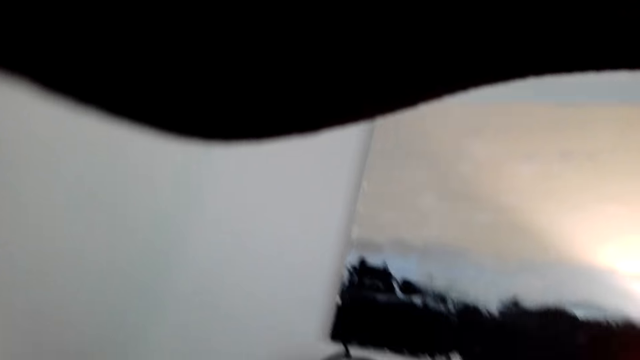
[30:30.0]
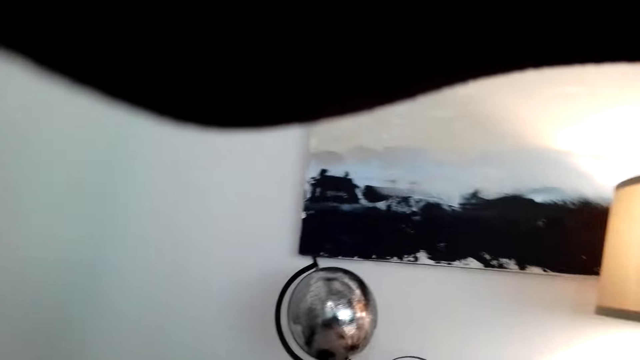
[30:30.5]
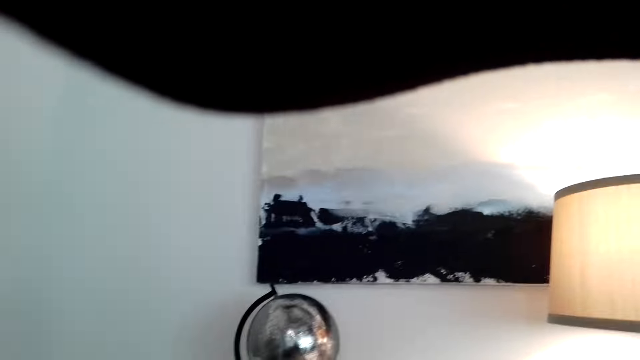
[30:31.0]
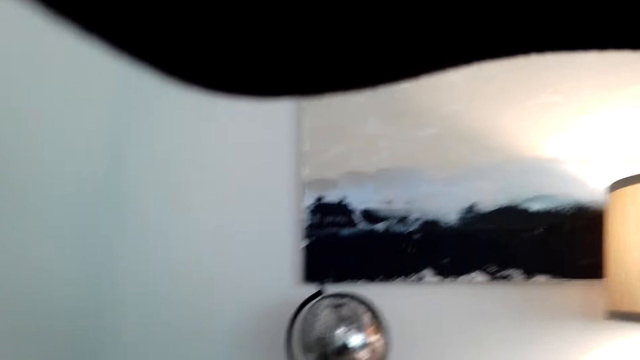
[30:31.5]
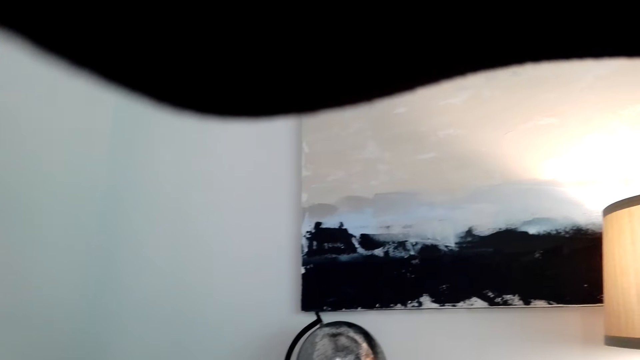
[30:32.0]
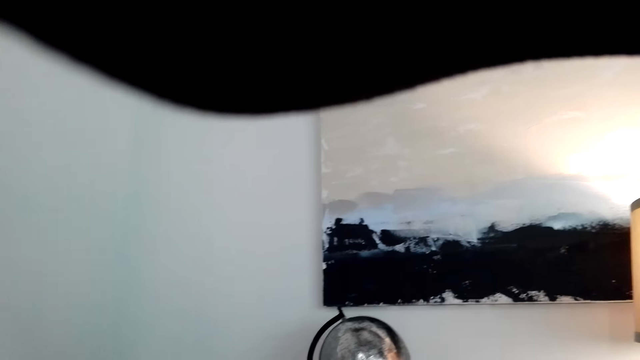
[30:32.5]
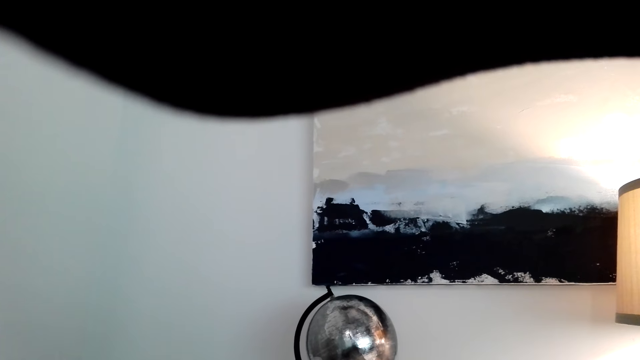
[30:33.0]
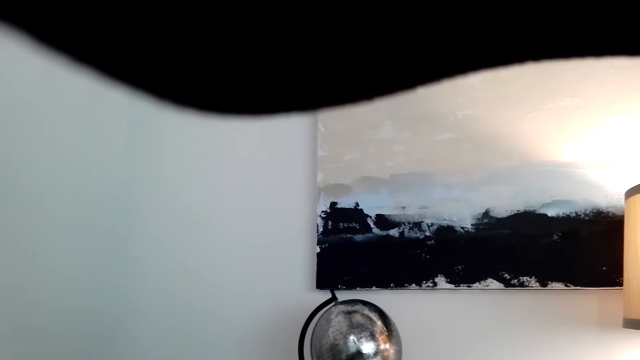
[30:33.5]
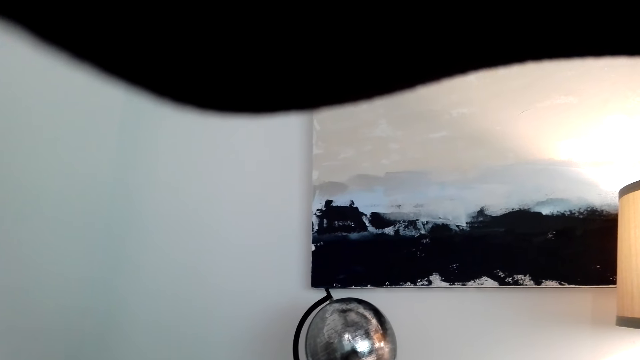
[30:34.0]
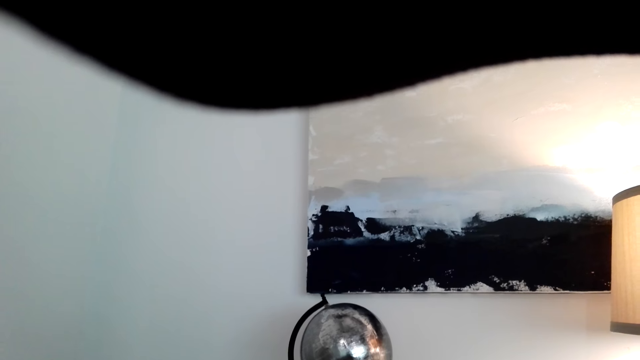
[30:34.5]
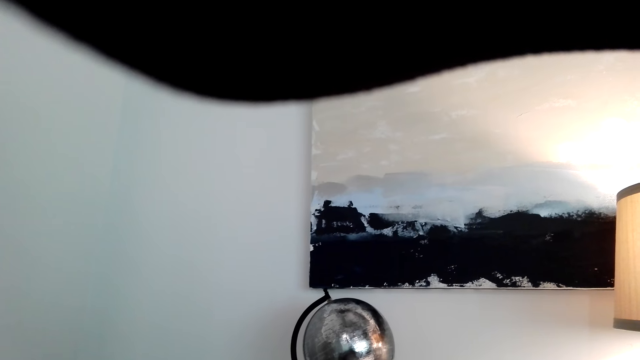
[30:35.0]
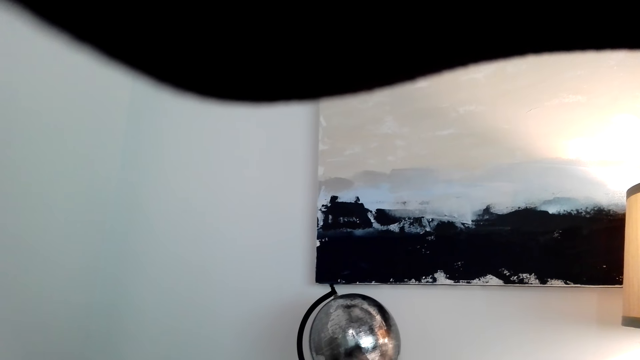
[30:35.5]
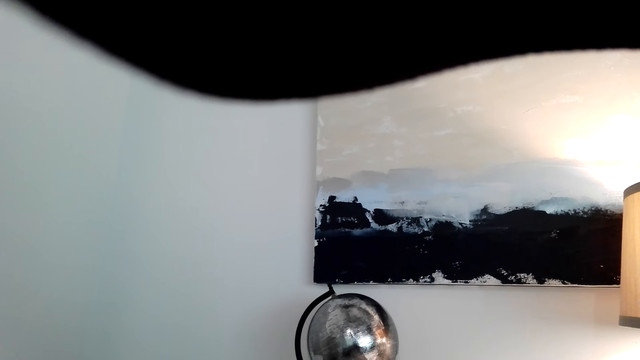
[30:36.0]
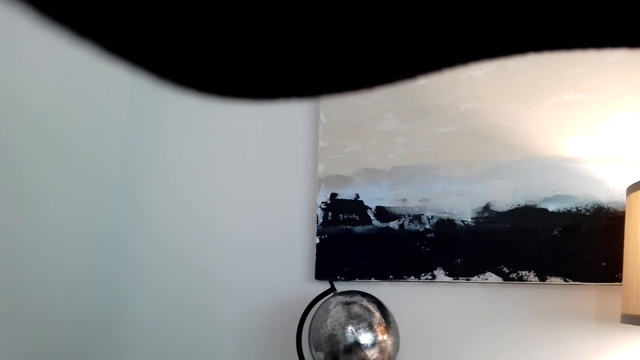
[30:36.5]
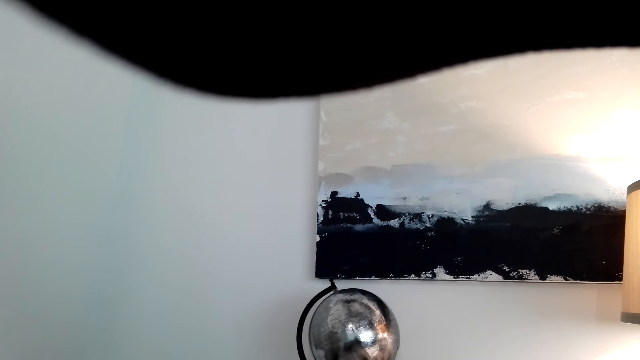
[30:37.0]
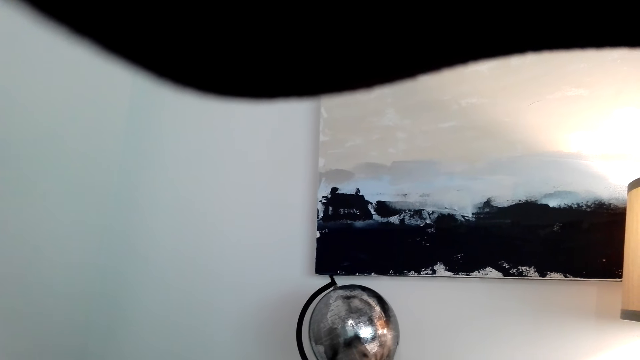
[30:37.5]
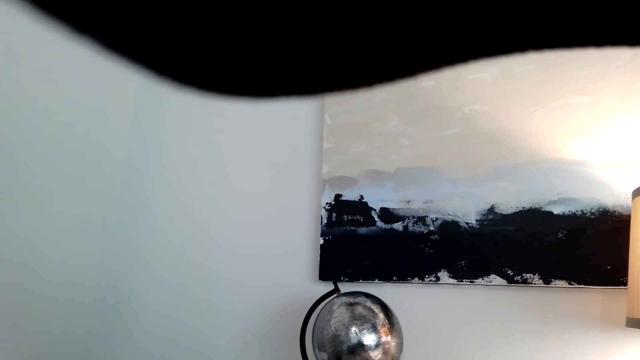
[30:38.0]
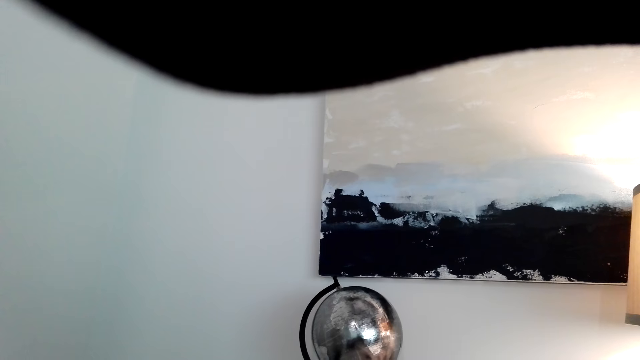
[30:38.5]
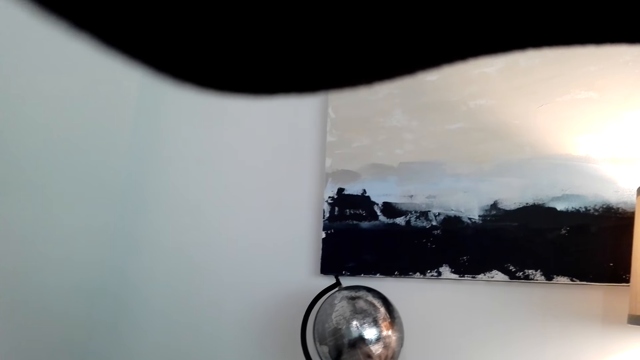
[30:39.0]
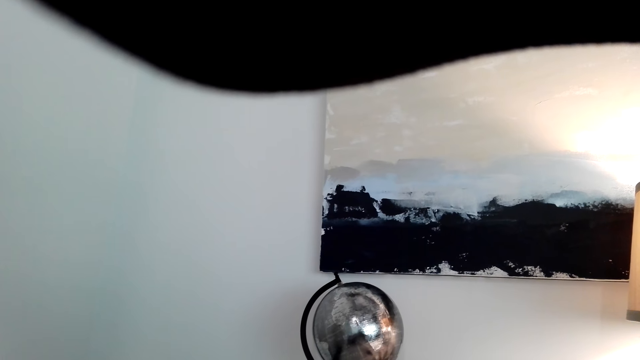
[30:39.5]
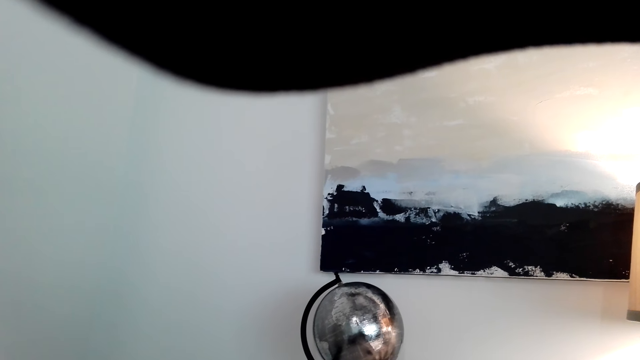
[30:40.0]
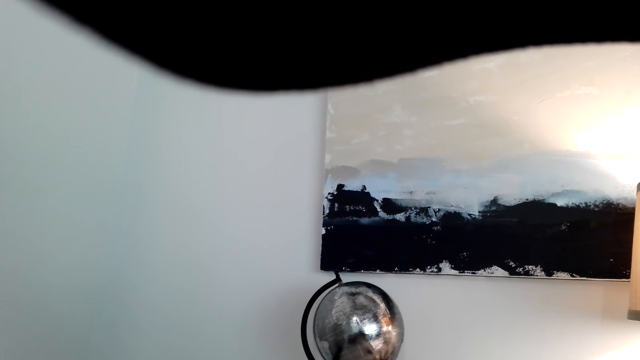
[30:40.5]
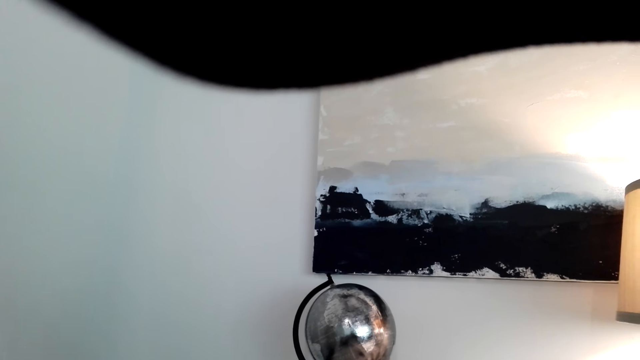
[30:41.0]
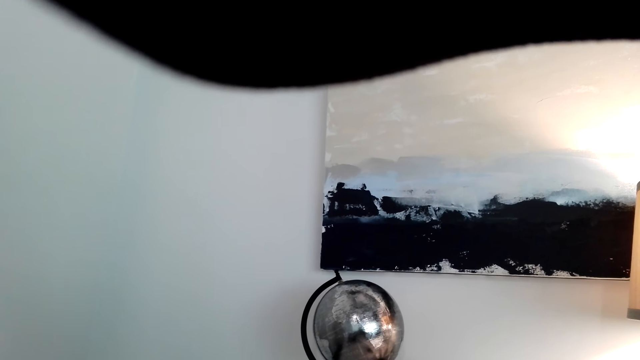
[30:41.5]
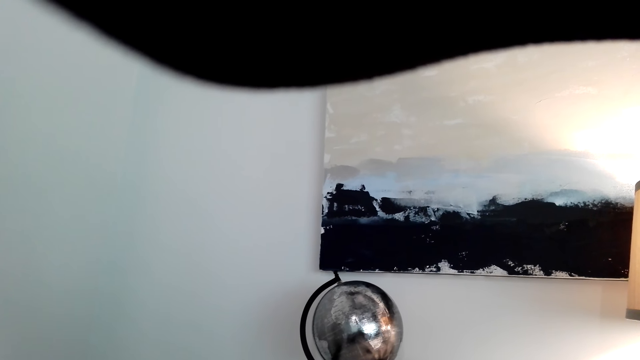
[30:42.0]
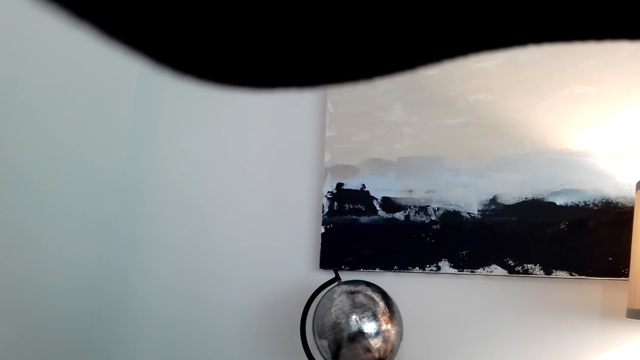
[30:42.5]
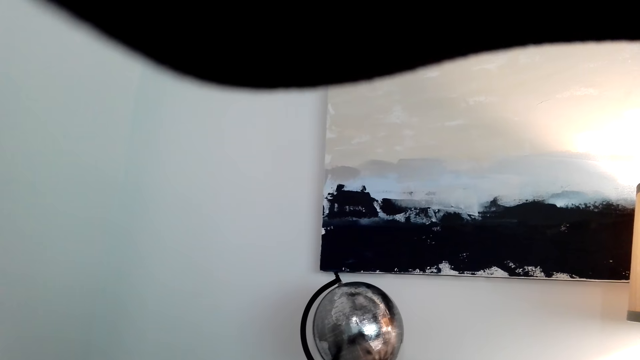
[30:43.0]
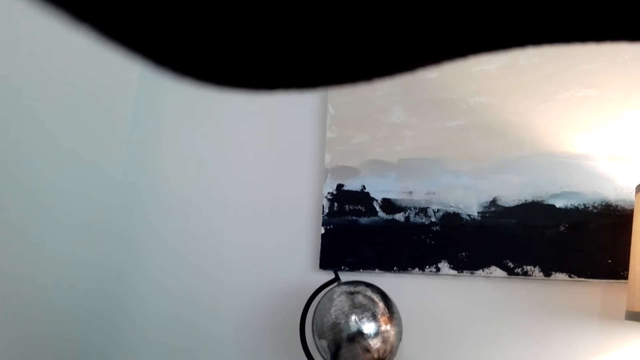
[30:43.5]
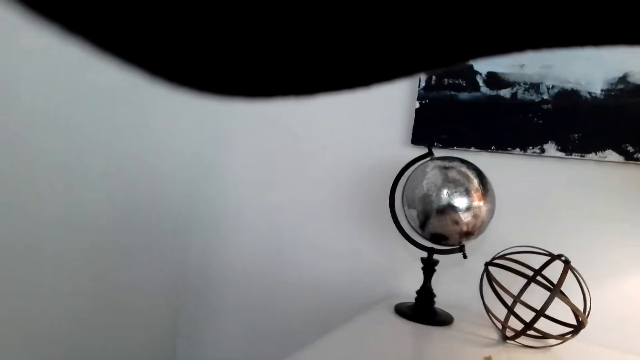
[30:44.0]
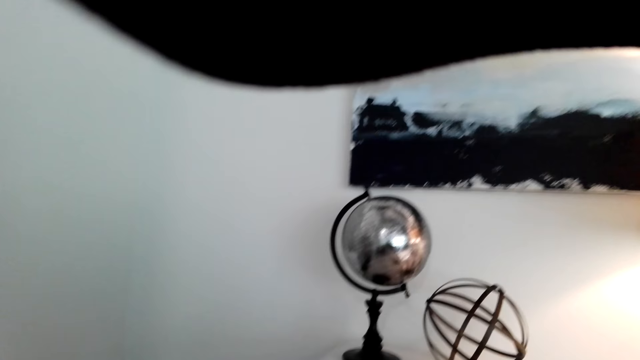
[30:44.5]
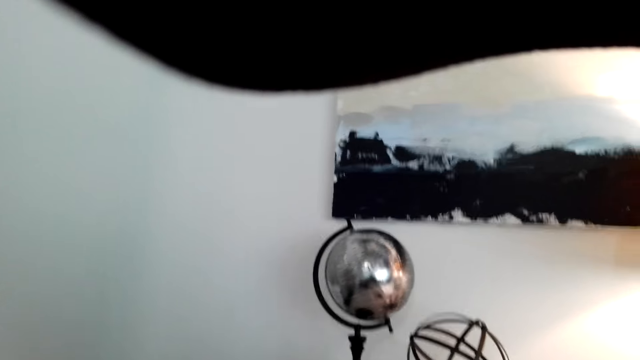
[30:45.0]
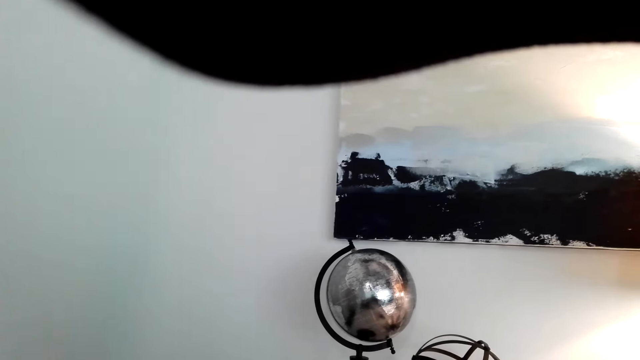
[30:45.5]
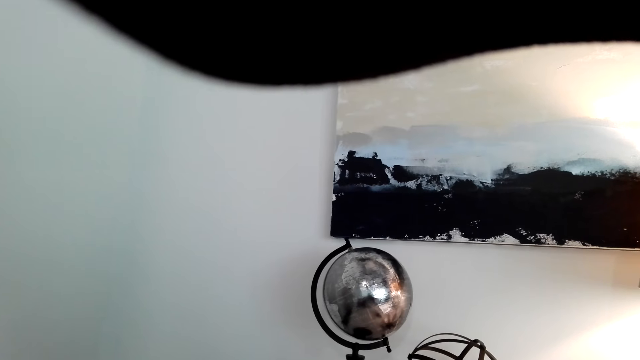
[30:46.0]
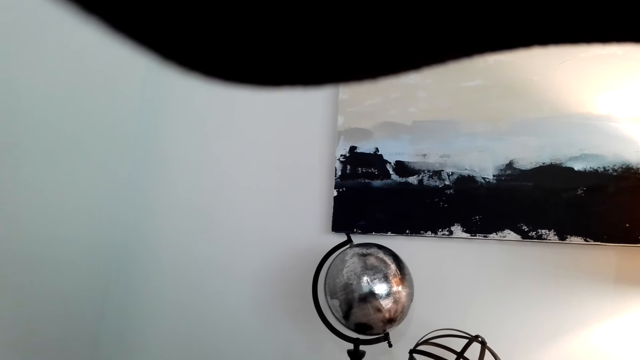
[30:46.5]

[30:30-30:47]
The camera wearer looks at the terrestrial globe. They talk over the phone.

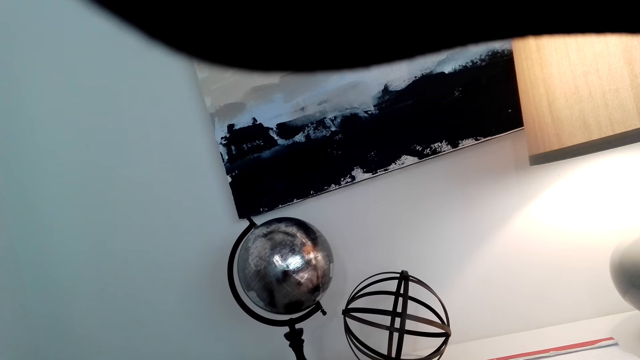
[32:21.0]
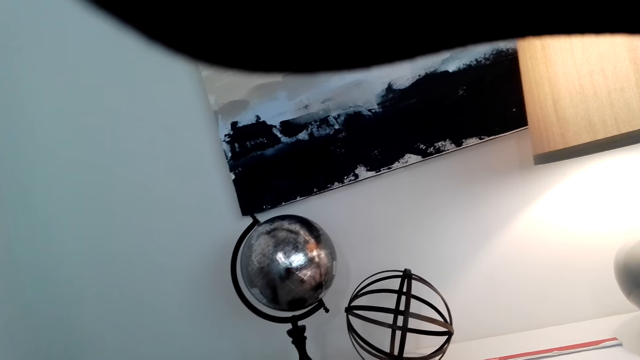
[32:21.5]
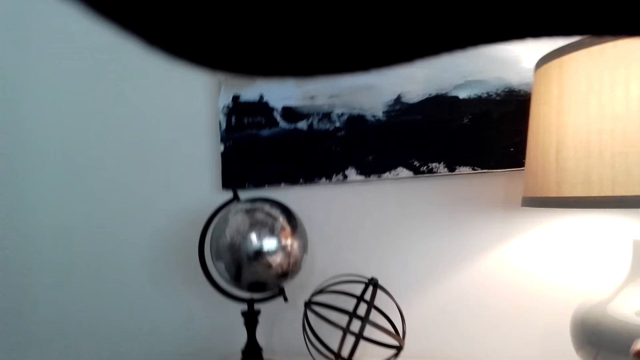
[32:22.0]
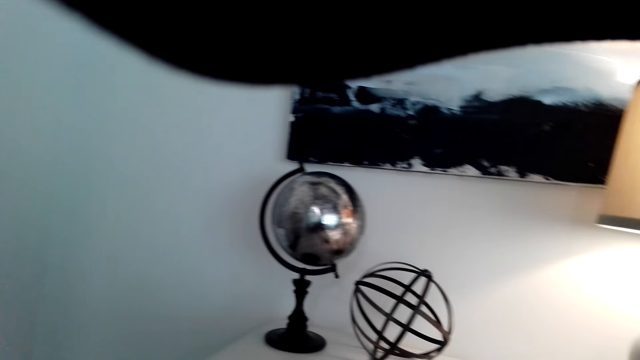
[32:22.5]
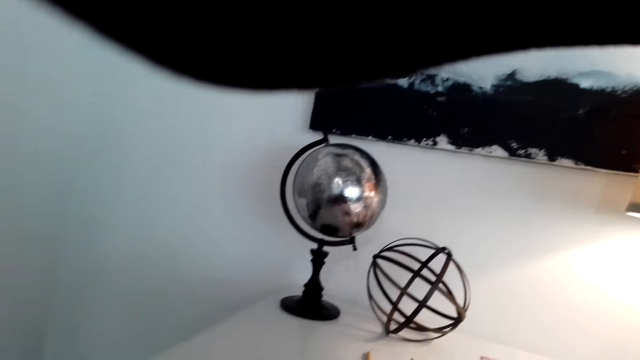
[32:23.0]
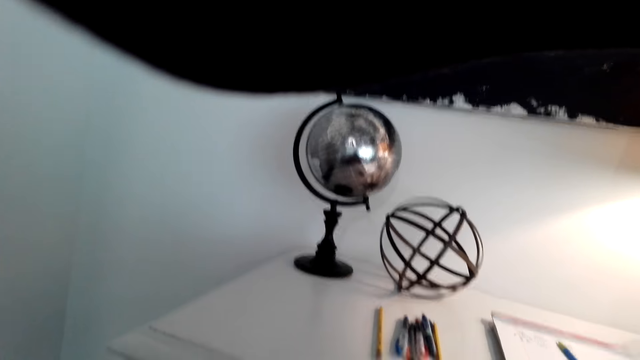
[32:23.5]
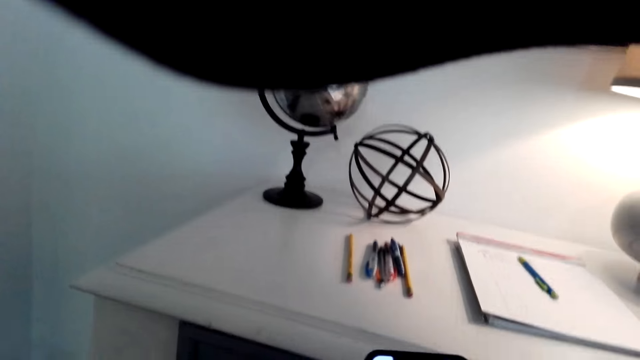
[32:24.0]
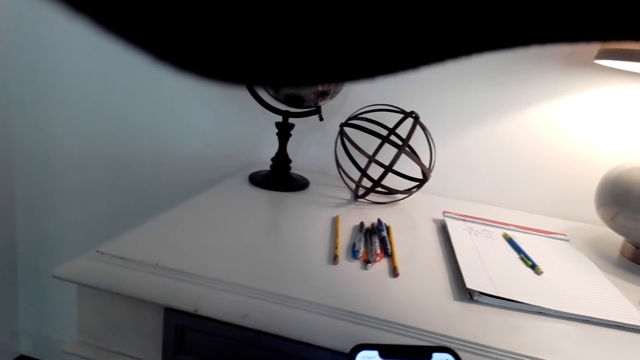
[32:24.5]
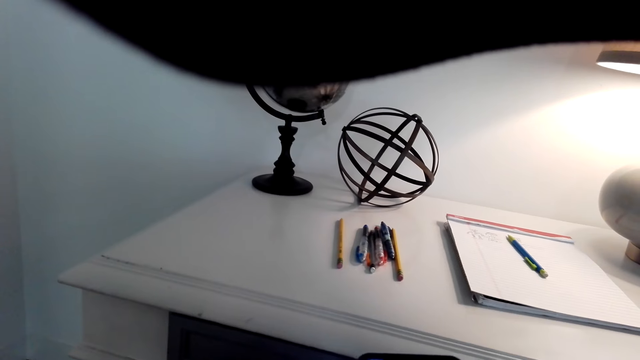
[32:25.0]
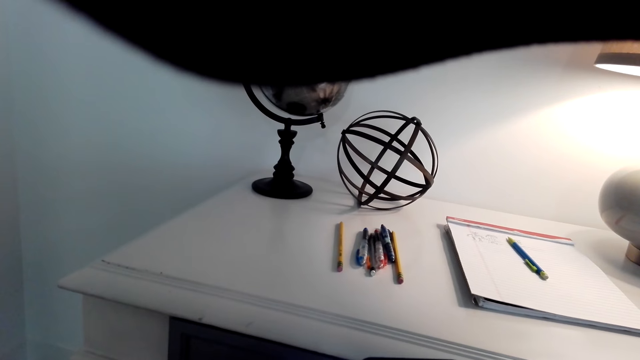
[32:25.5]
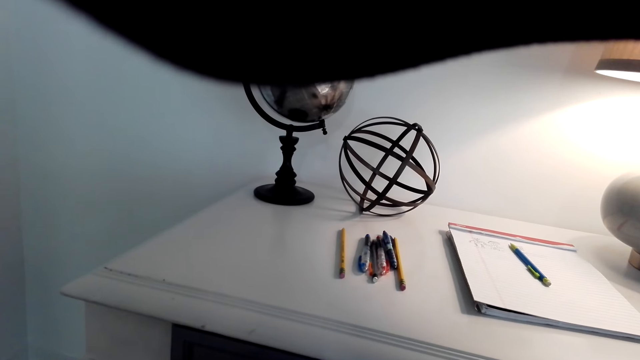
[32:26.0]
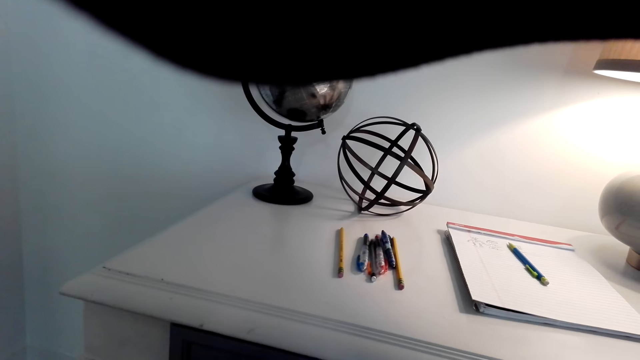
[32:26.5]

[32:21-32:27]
The camera wearer looks at the work table. They hold a phone.
